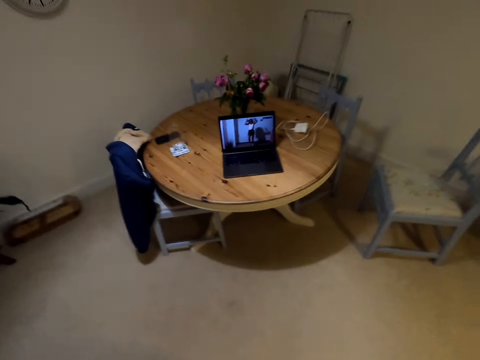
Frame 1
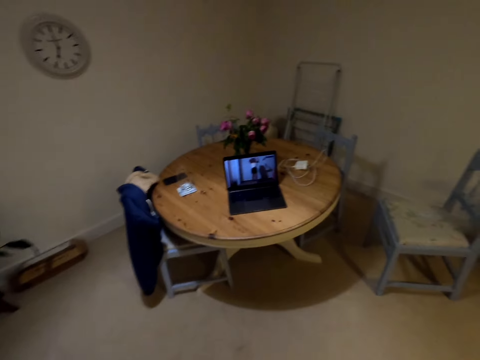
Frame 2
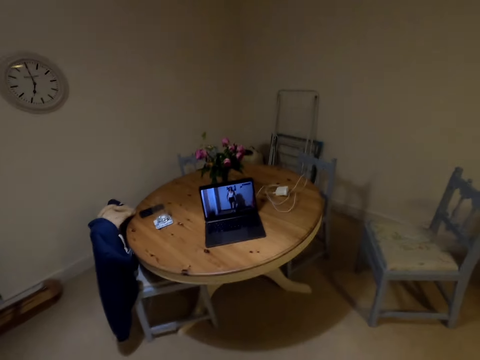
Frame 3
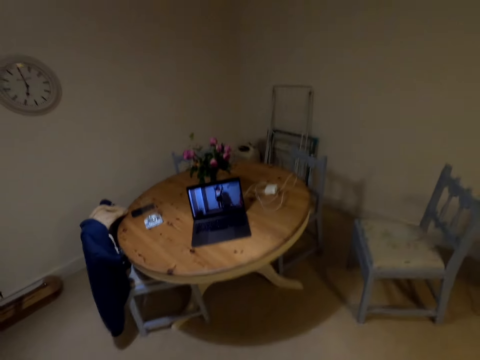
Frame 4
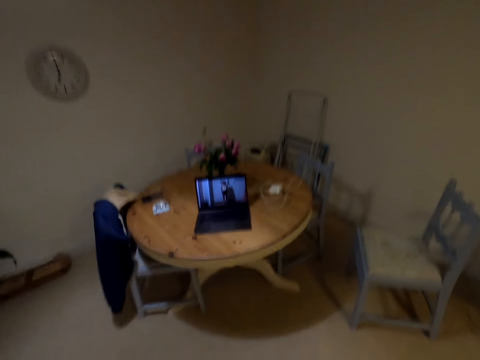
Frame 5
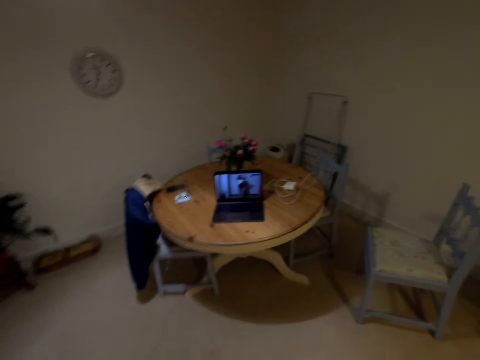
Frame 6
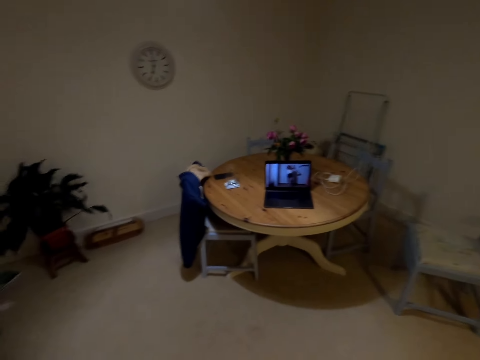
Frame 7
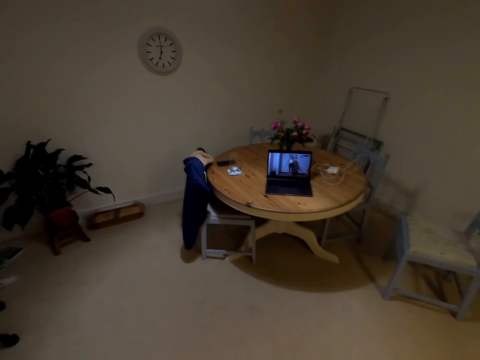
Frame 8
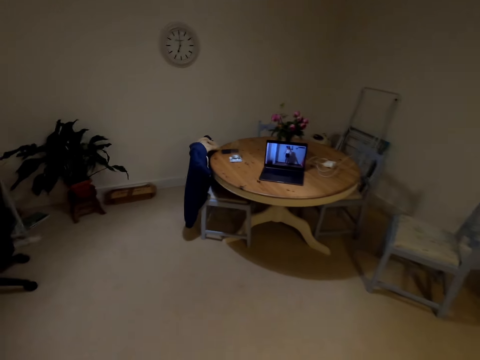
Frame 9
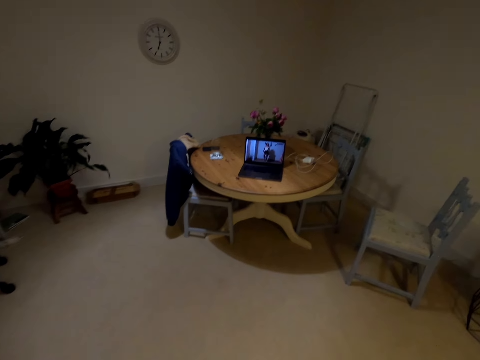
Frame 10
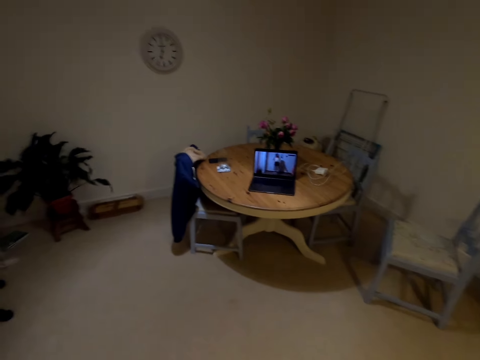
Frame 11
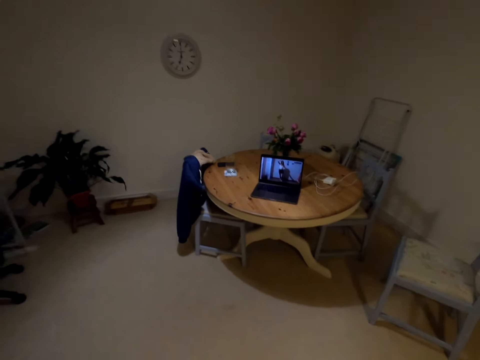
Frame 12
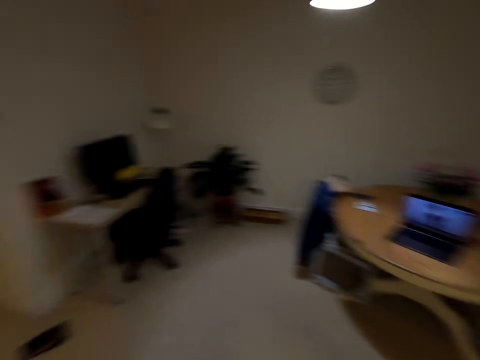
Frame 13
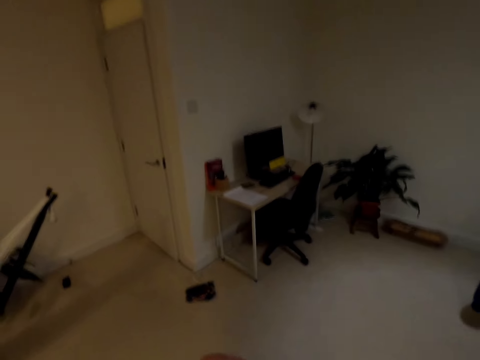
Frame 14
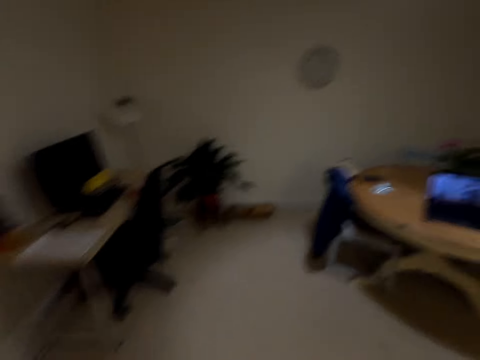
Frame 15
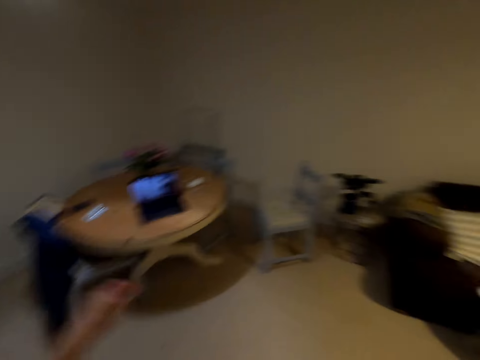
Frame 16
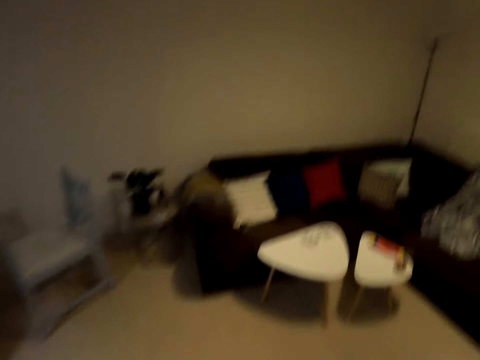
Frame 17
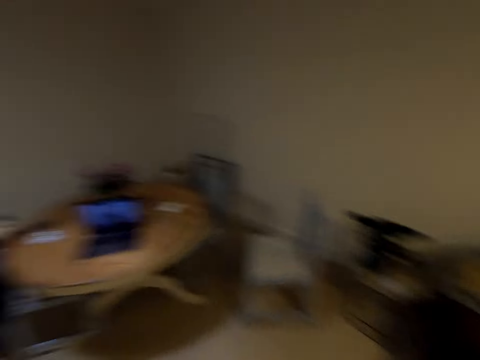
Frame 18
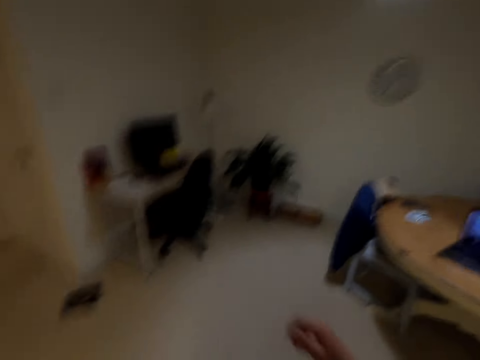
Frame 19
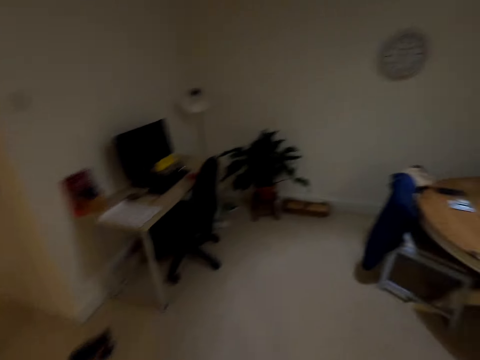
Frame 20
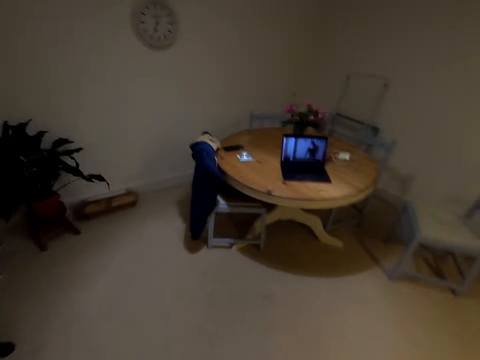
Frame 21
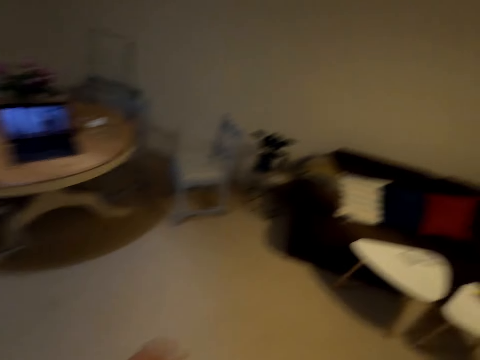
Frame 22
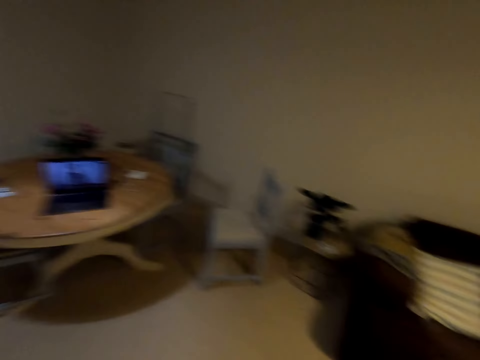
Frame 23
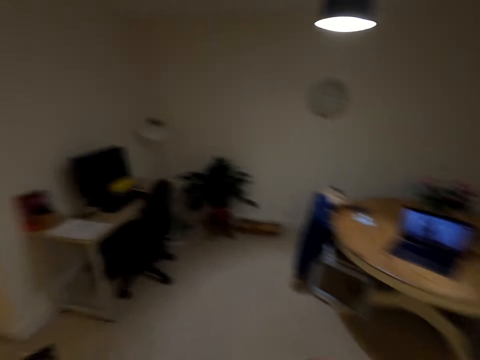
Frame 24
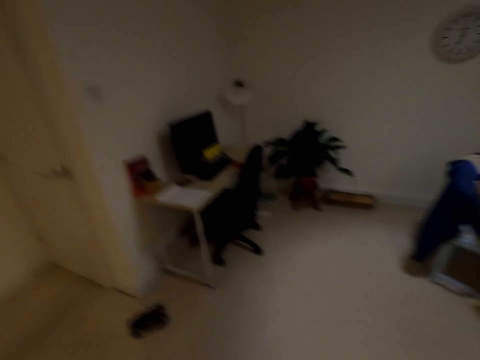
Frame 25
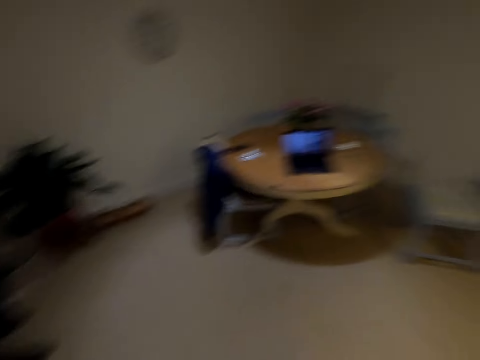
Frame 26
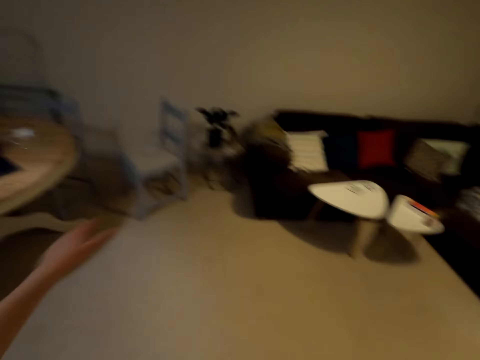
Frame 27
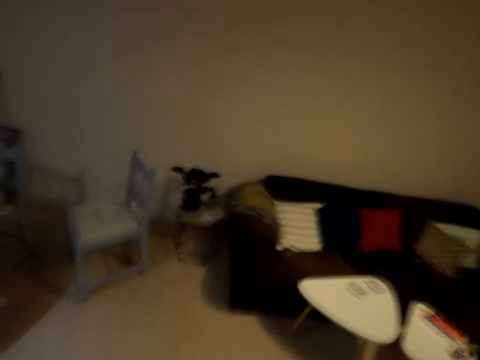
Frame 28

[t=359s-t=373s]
The camera wearer moves their hand. They look around. They move their hand. They look around.

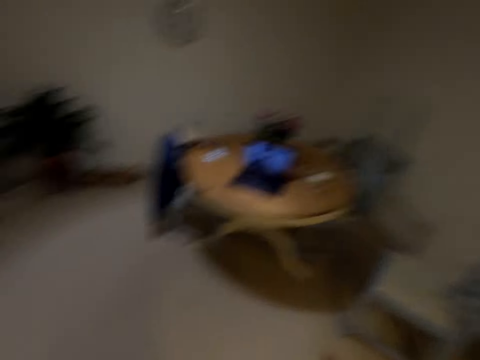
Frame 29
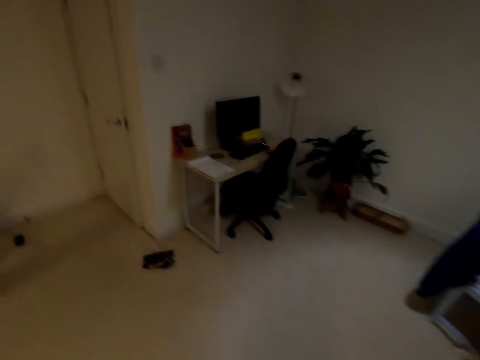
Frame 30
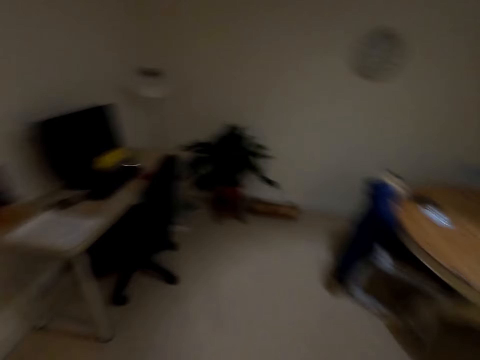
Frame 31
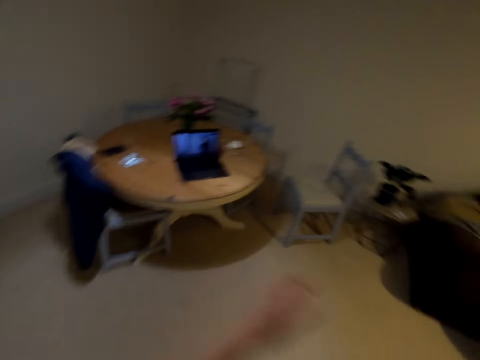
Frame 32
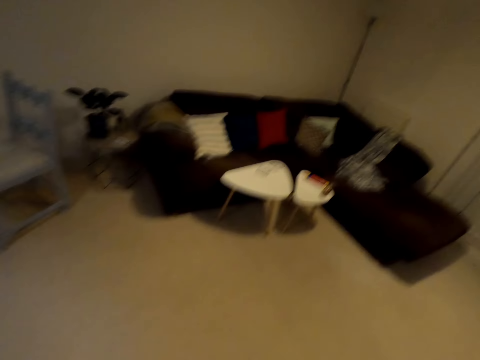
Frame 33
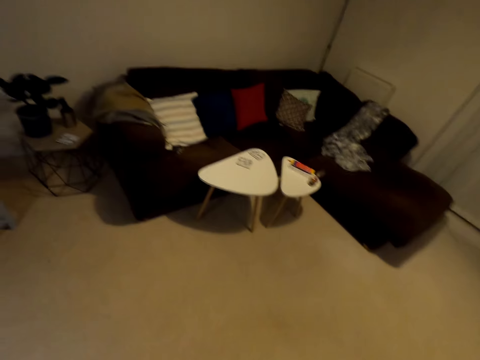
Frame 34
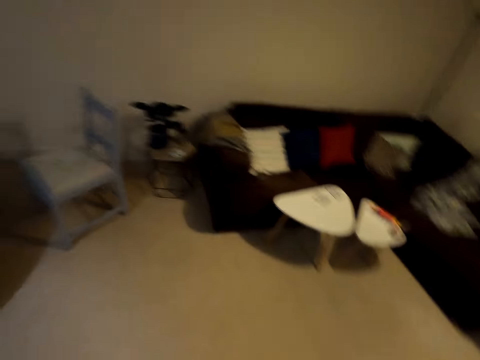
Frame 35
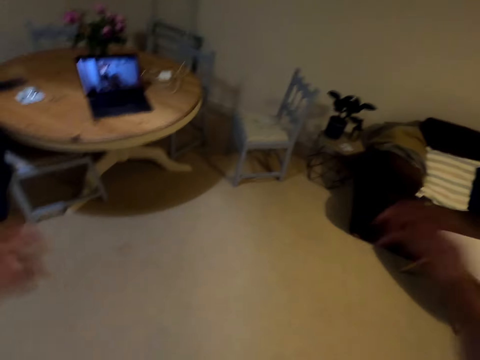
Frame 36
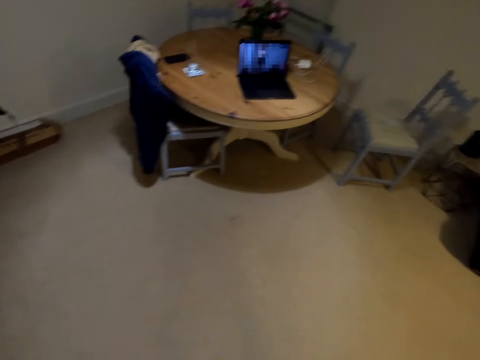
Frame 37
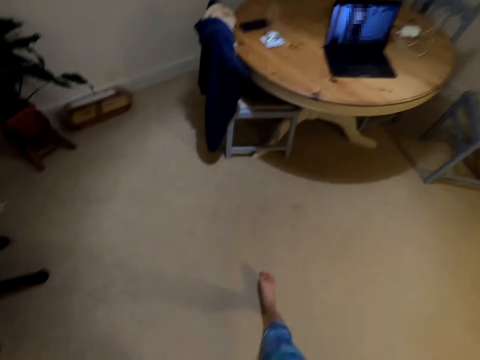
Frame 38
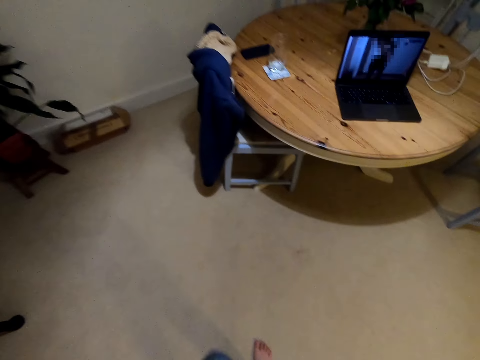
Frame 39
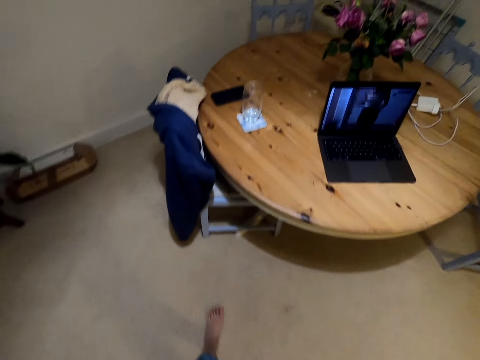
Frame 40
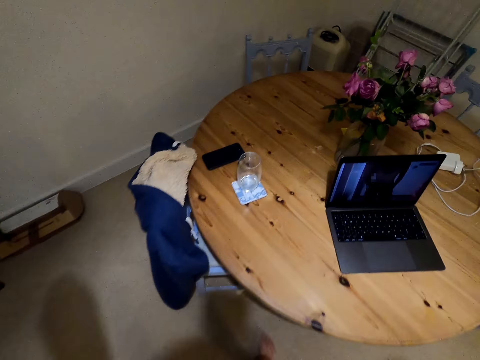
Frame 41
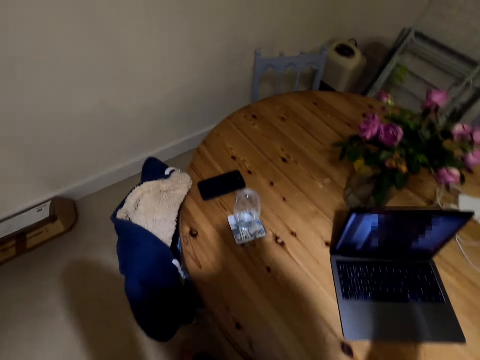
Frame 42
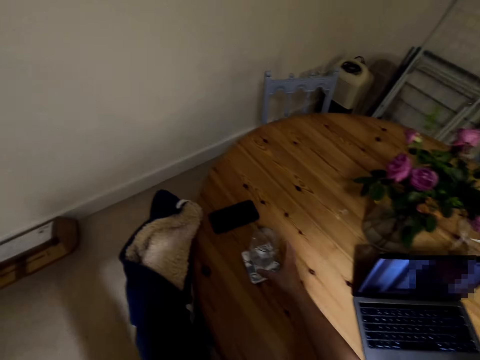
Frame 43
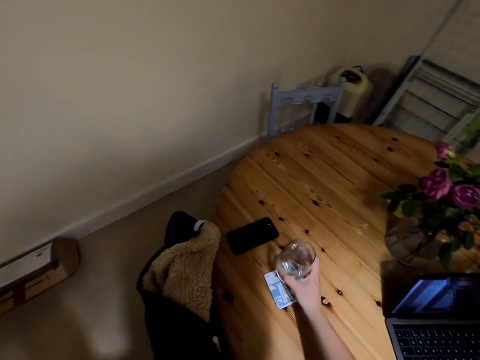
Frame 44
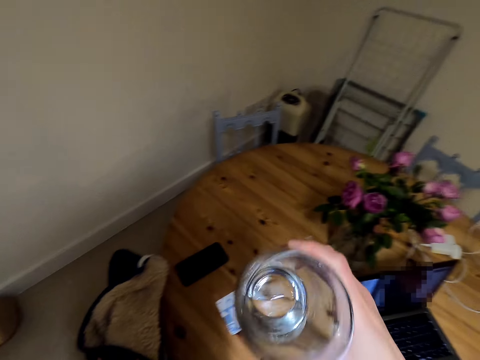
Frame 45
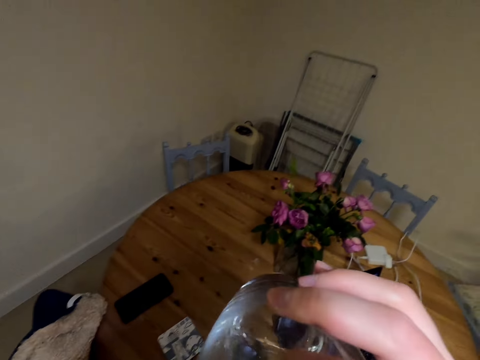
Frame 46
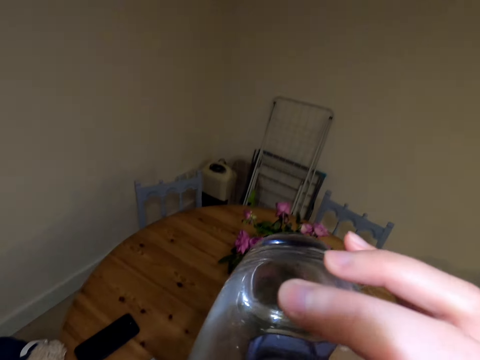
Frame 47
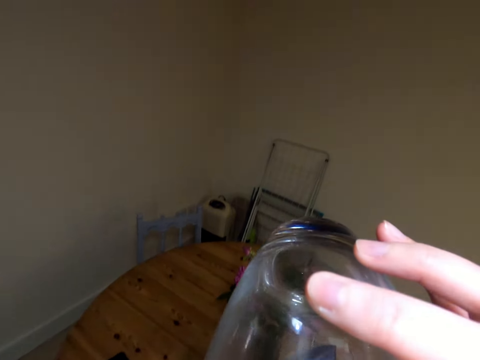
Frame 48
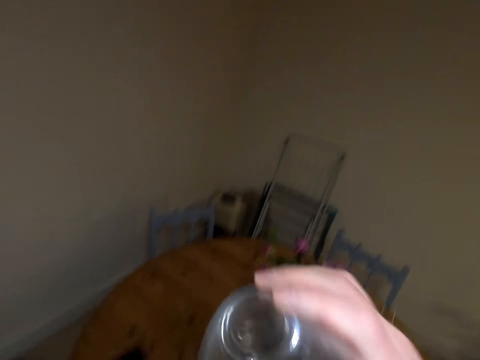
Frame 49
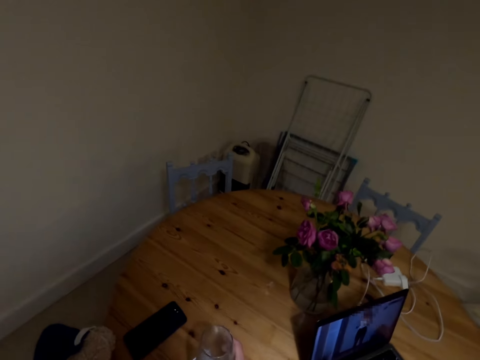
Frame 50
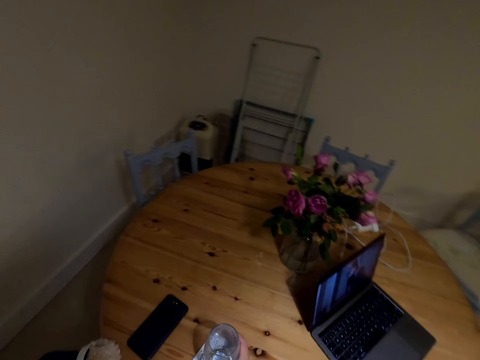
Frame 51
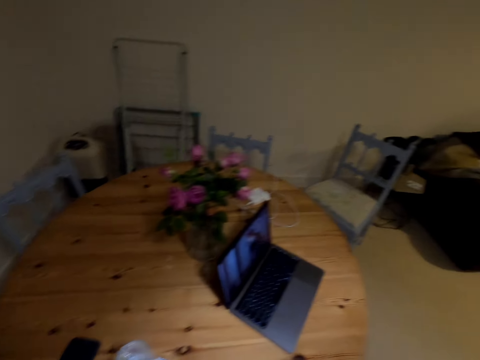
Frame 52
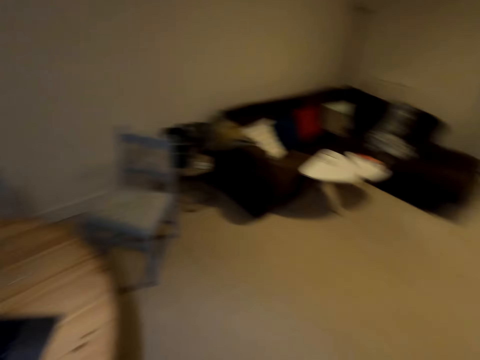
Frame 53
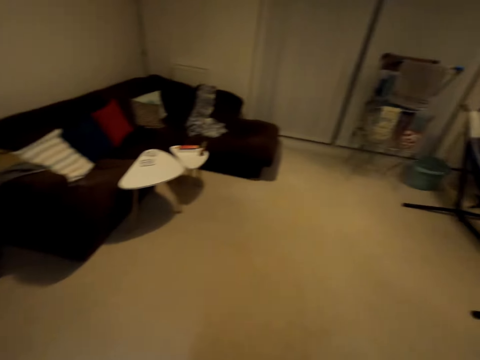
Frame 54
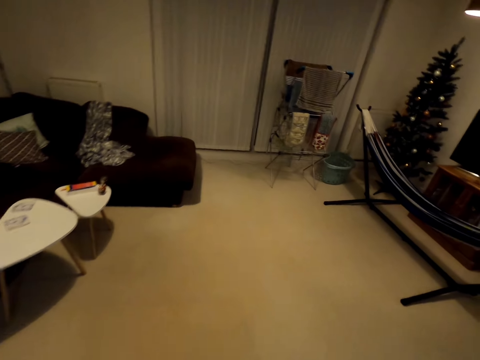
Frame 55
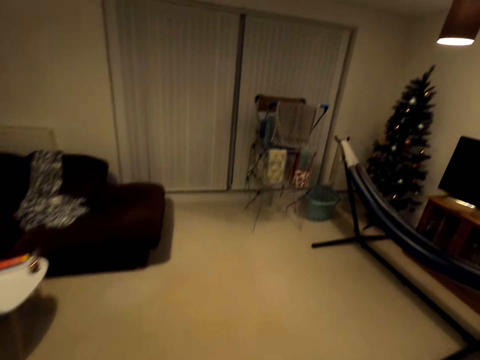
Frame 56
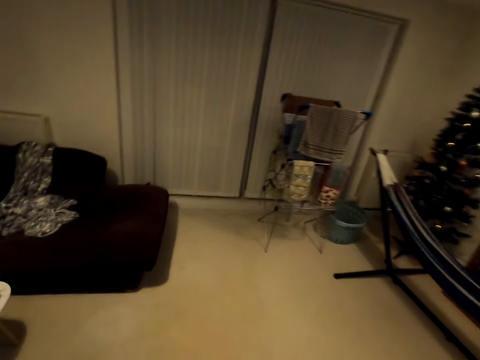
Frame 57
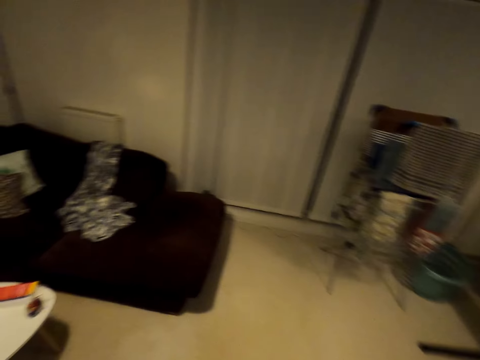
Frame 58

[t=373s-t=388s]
The camera wearer moves a hand. They move around the house. They move a hand. They look around. They move their hands. They look around. They walk to the table in the house. They take the glass of water. They drink water from the glass. They place the glass on the table. They look around.
